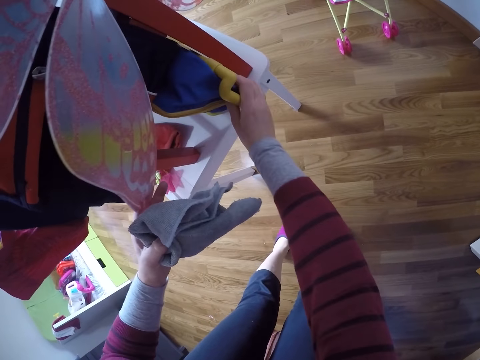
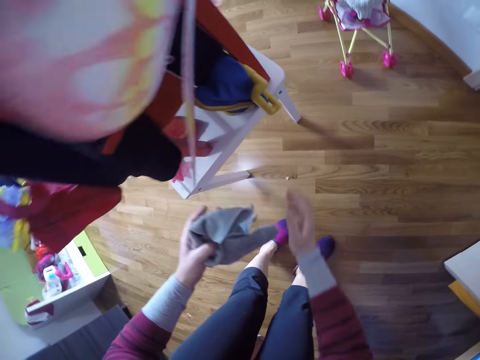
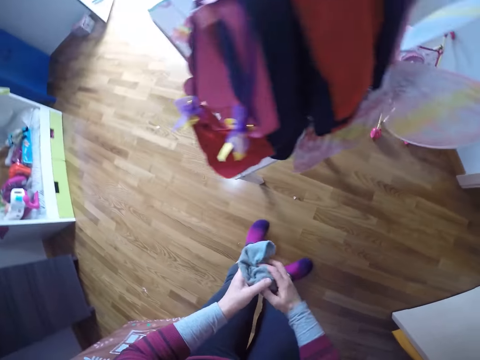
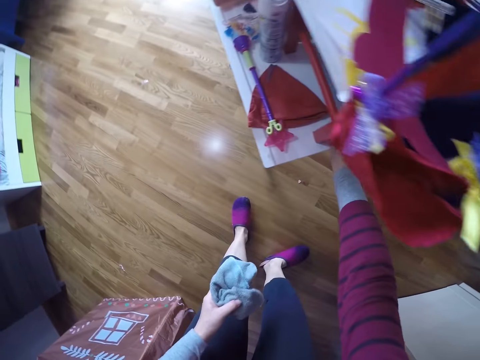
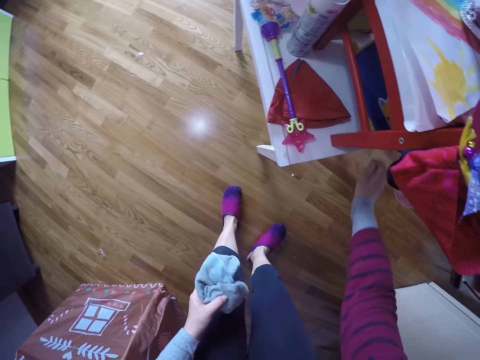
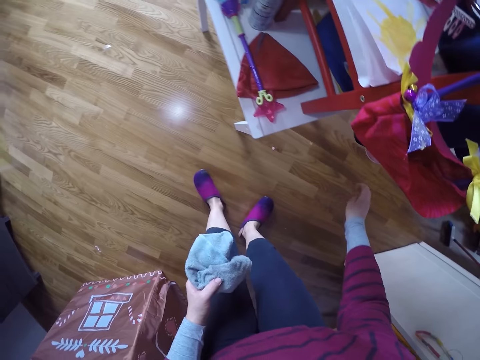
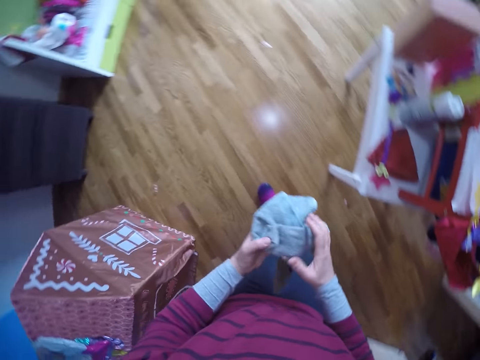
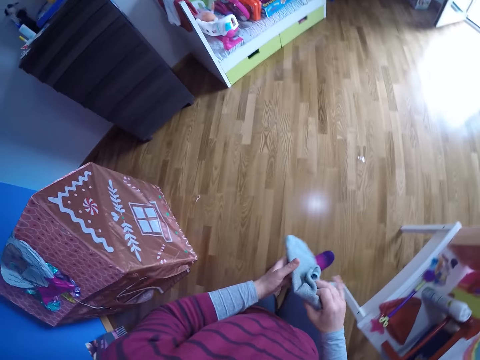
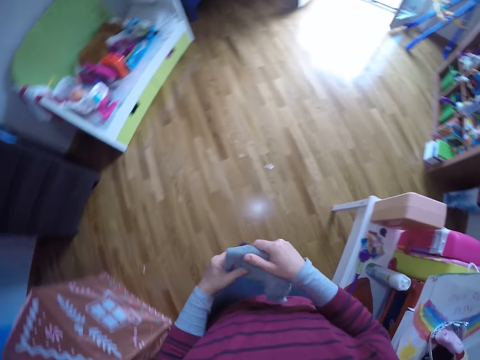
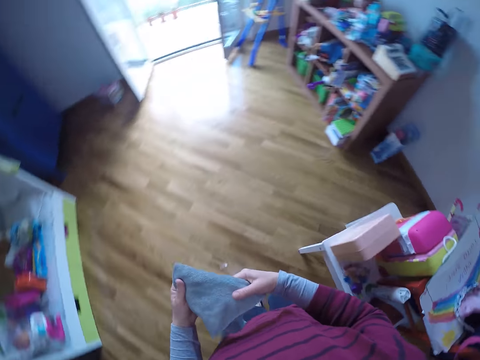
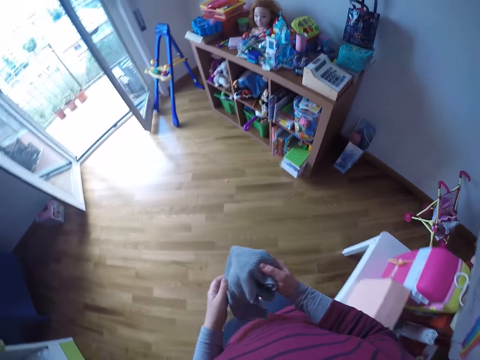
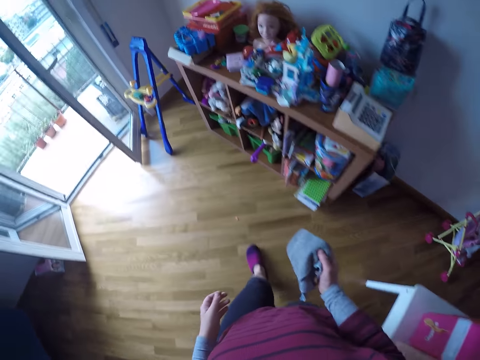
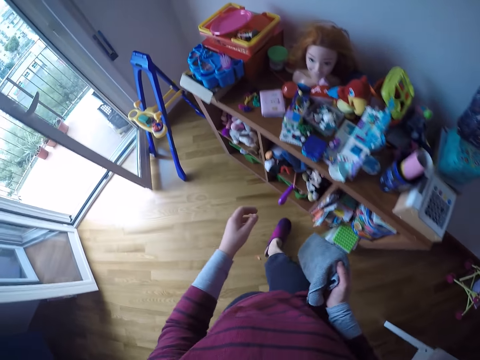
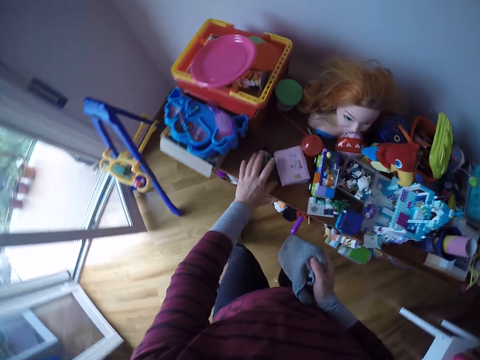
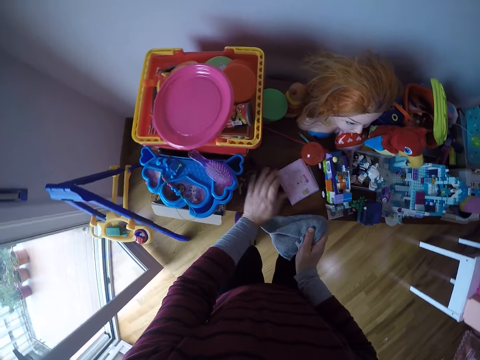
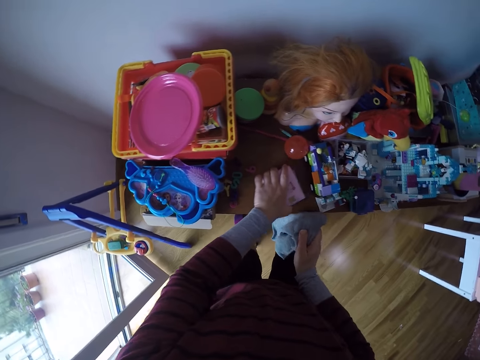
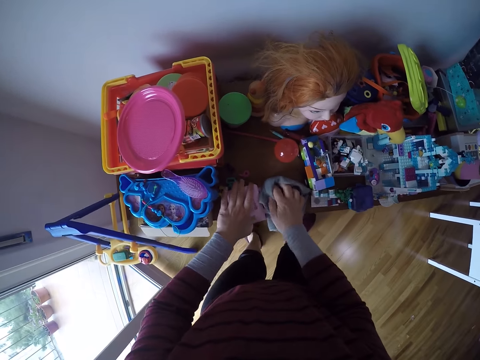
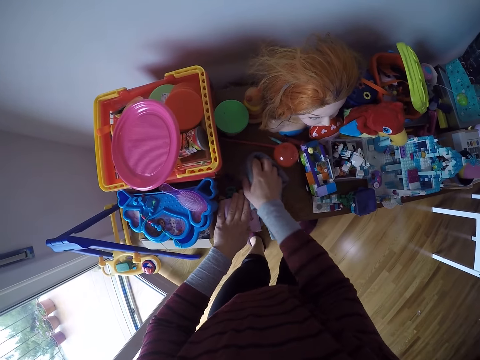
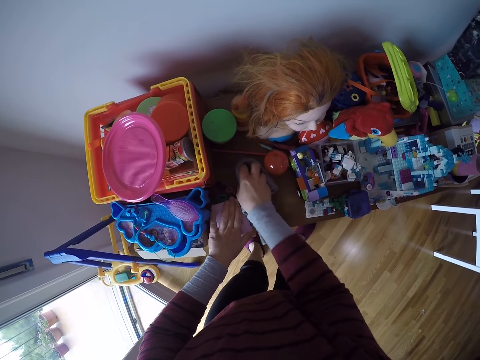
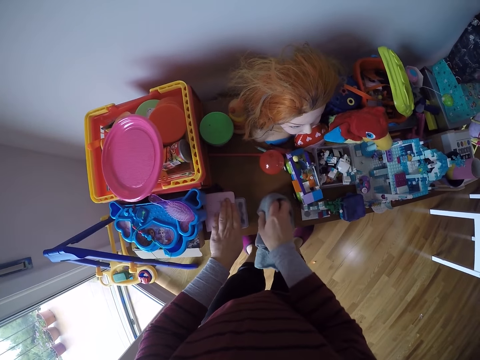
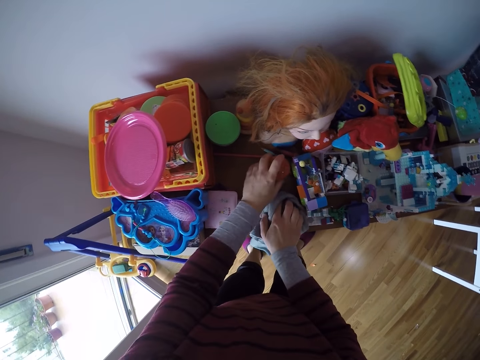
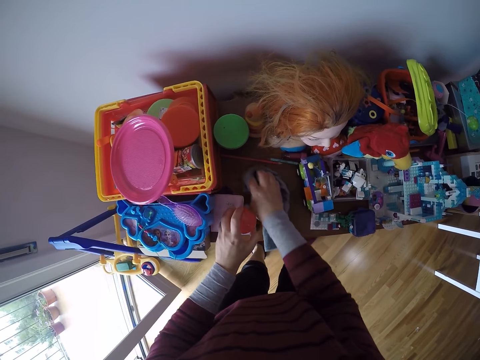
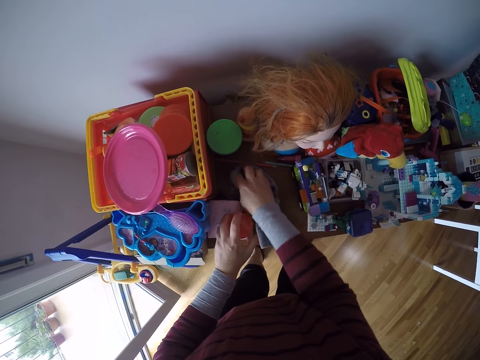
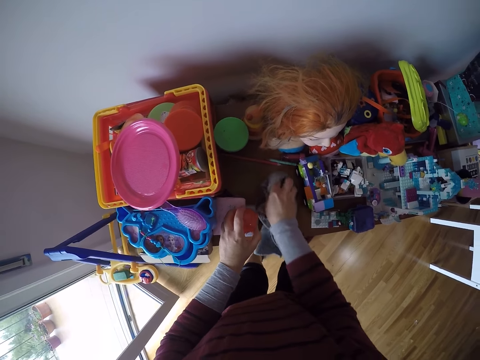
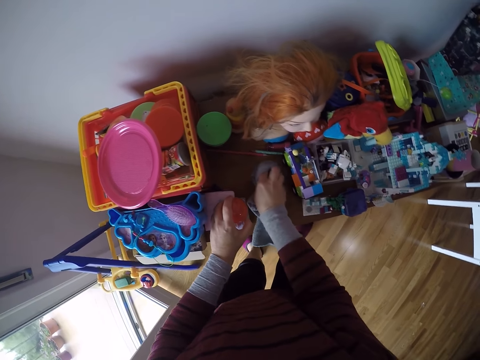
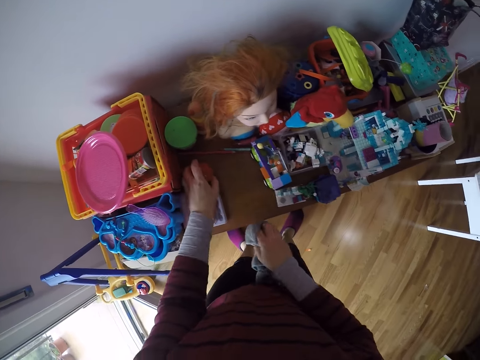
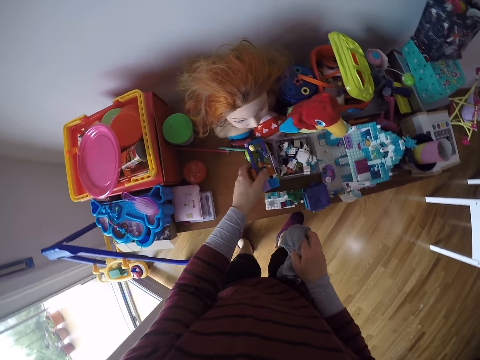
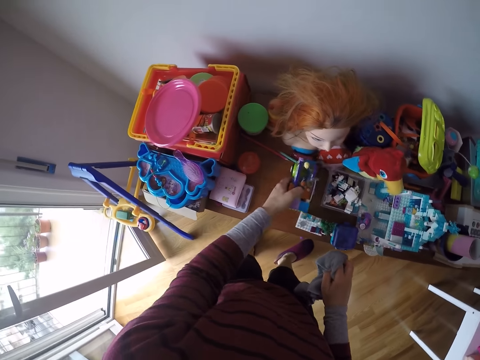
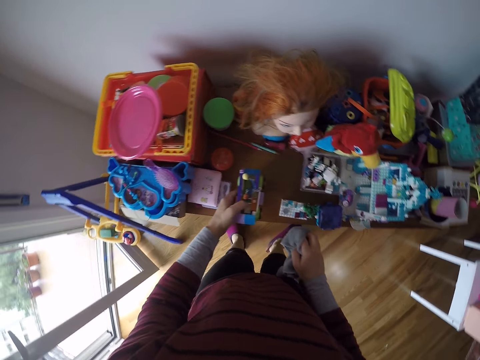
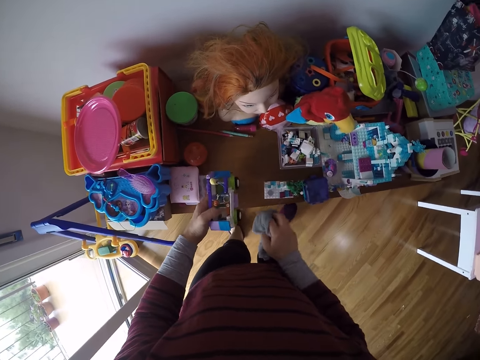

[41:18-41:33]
The camera wearer turns around. She moves something from the table. She holds the towel with both hands. She turns the hand towel. She walks around. She adjusts a toy on the top of another toy shelf with her left hand. She cleans the shelf's top with the towel in her right hand. She lifts another toy, a ball, from the shelf's top with her left hand. She cleans the shelf's top with the towel in her right hand. She drops the toy in her left hand on the shelf's top. She lifts another toy, a bus toy, from the shelf's top with her left hand.

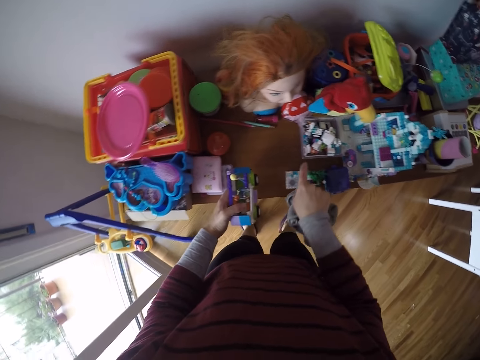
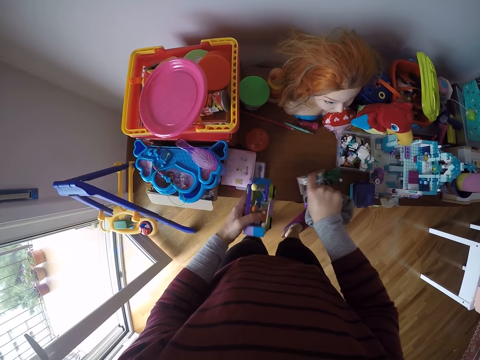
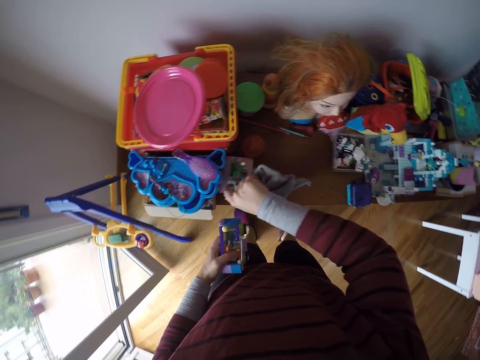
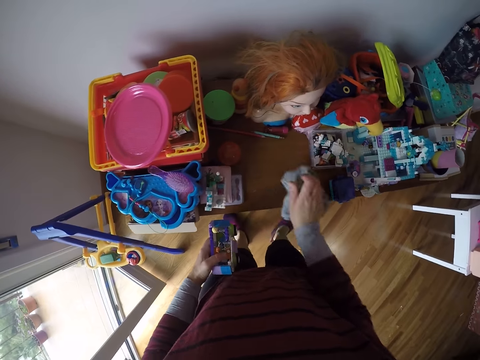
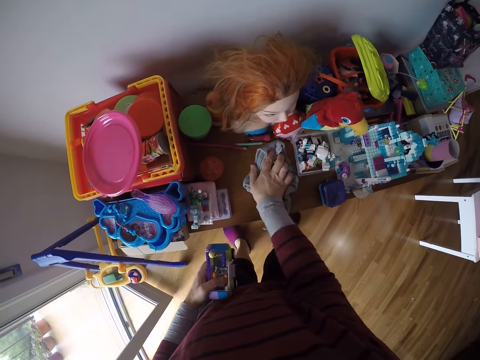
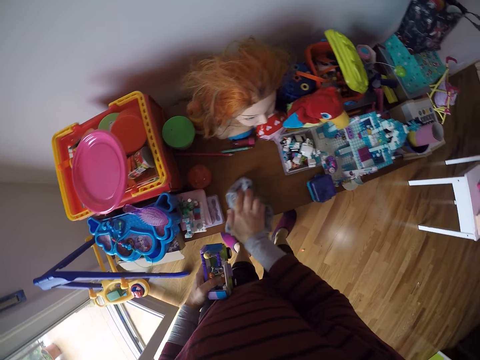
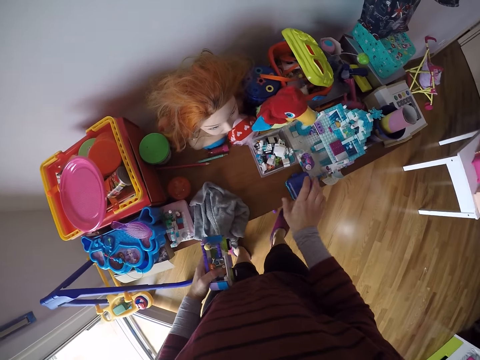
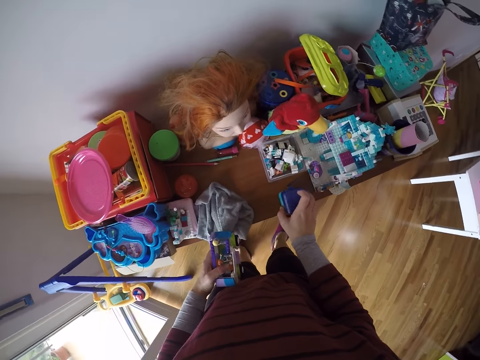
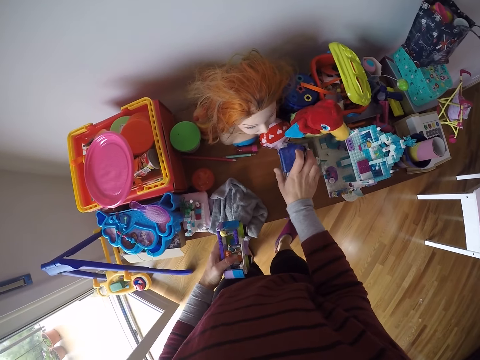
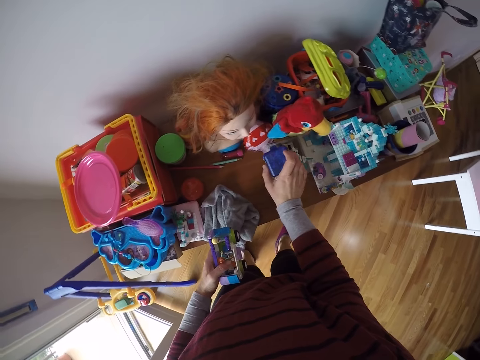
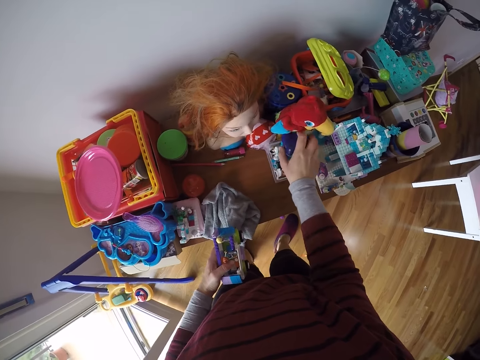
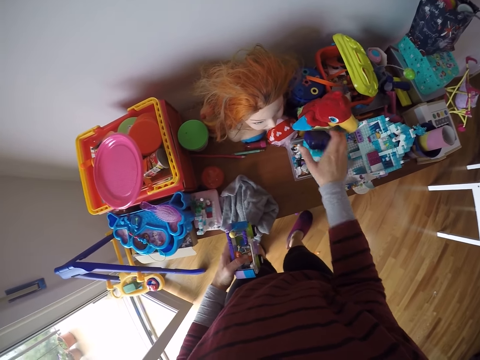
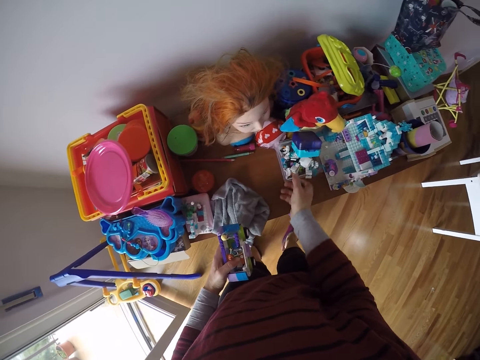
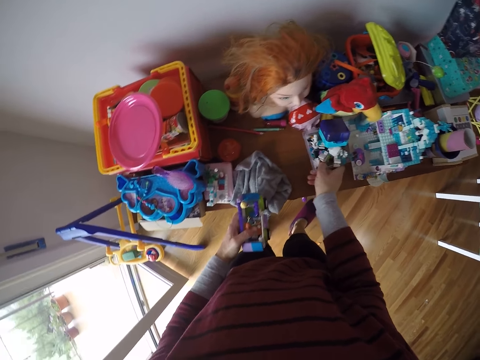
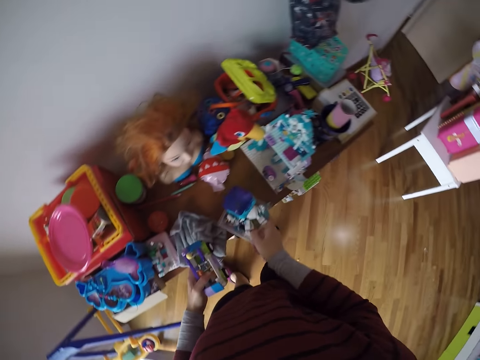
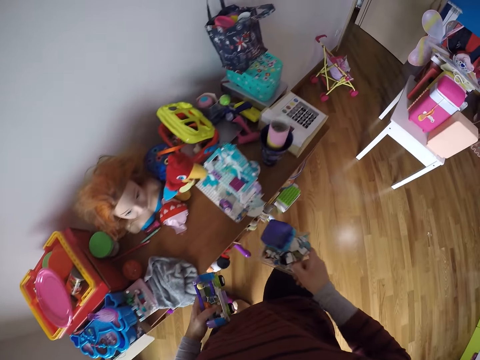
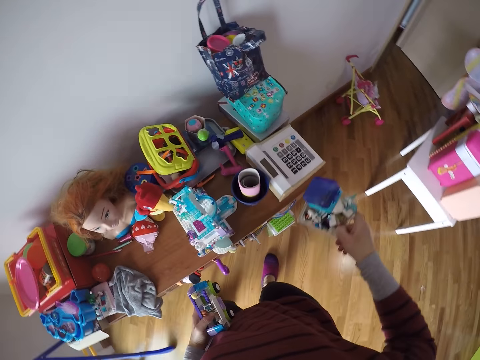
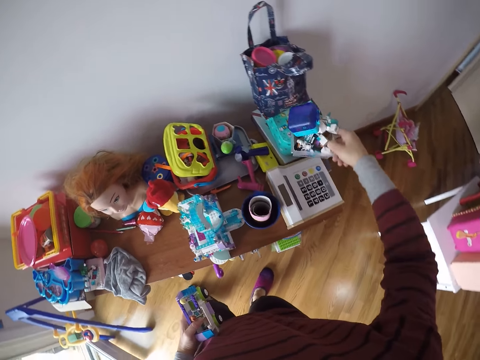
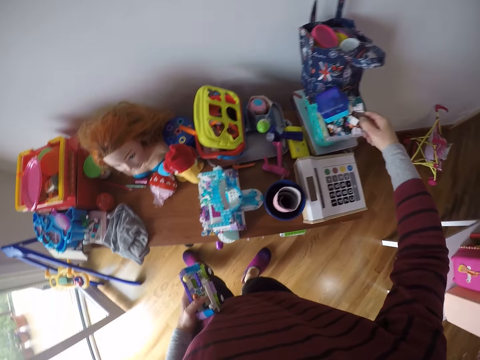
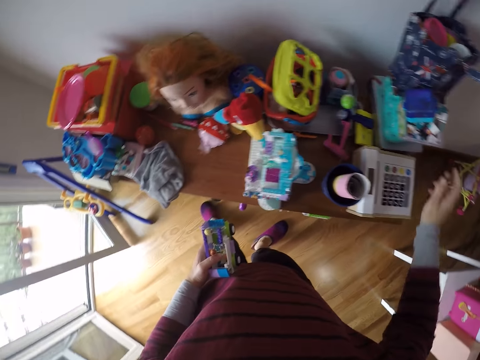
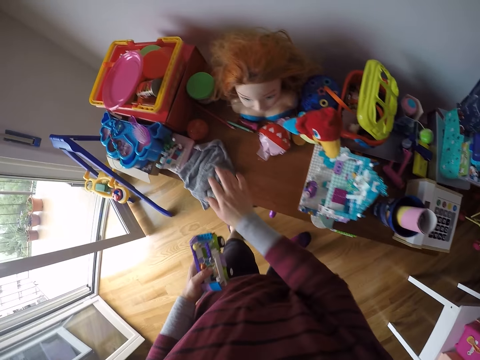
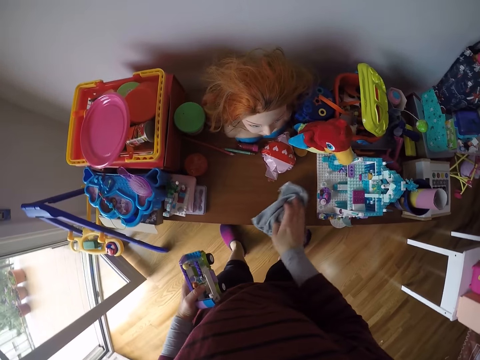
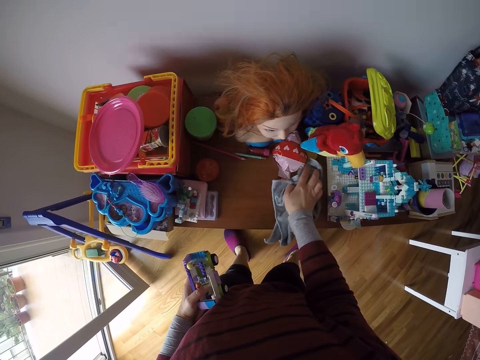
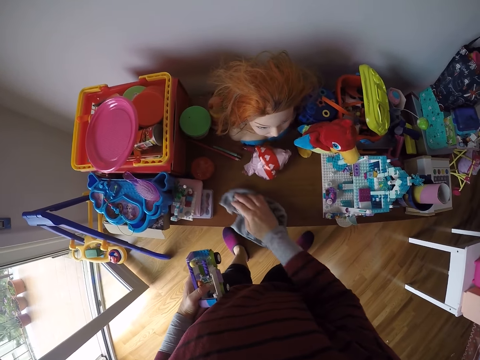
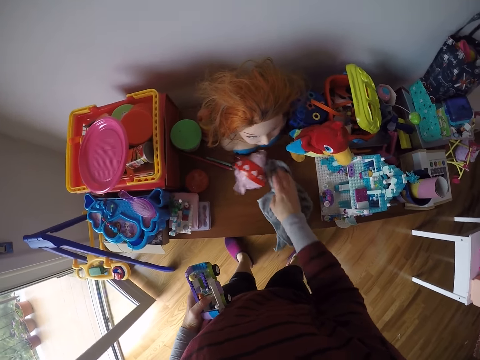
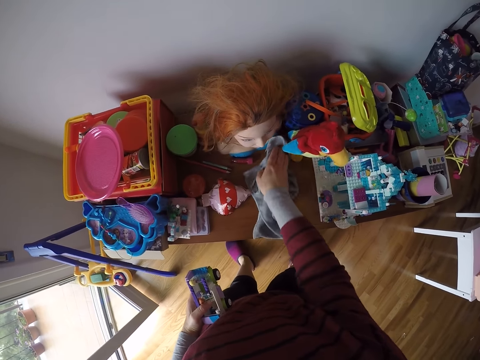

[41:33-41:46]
The camera wearer moves another toy from the shelf's top with her right hand. She cleans the shelf's top with the towel in her right hand. She puts the towel on the shelf. She moves another toy from the shelf's top with her right hand. She picks up toys on the shelf. She moves a stack of toys on the shelf's top with her right hand. She moves around. She puts the toys on the shelf. She cleans the shelf's top with the towel in her right hand.
